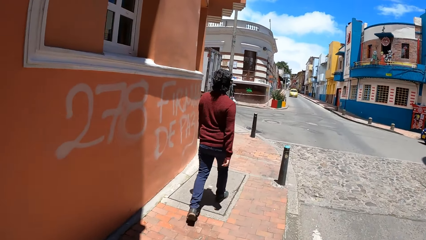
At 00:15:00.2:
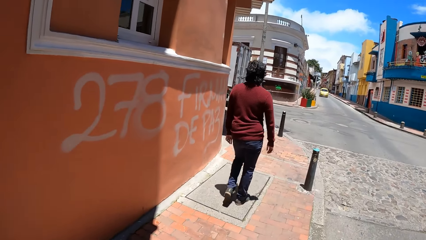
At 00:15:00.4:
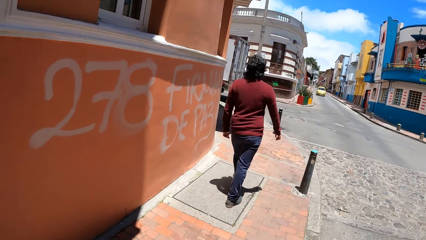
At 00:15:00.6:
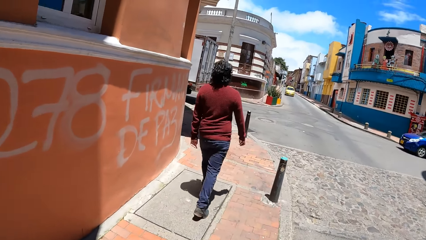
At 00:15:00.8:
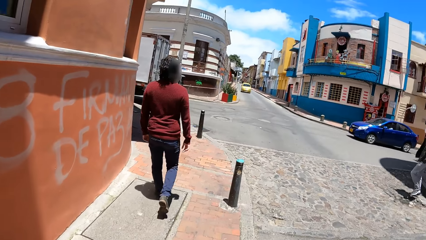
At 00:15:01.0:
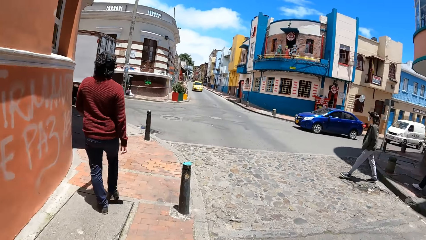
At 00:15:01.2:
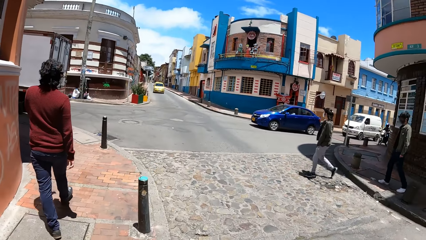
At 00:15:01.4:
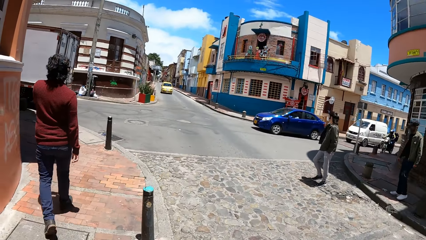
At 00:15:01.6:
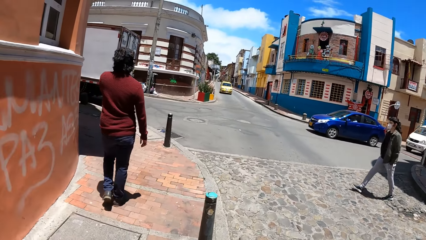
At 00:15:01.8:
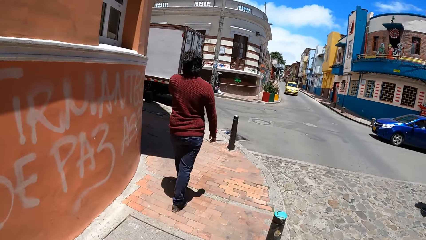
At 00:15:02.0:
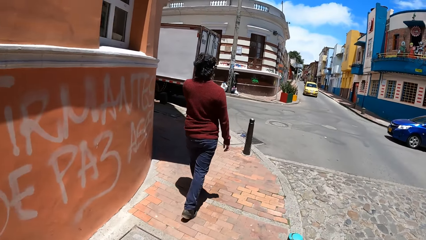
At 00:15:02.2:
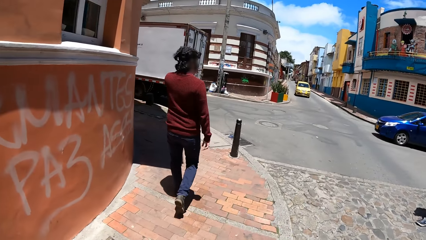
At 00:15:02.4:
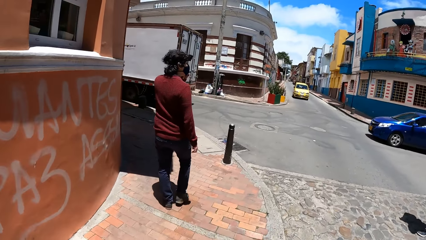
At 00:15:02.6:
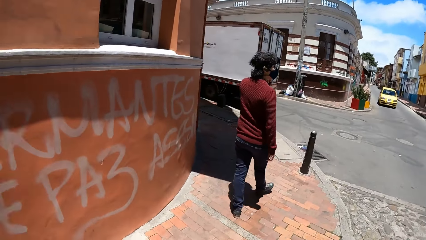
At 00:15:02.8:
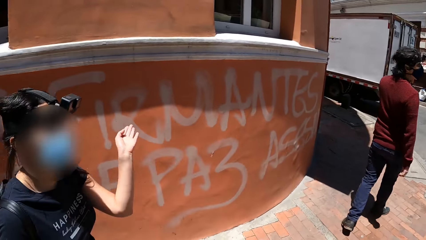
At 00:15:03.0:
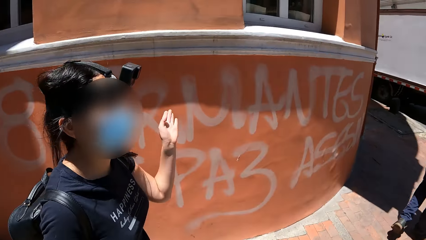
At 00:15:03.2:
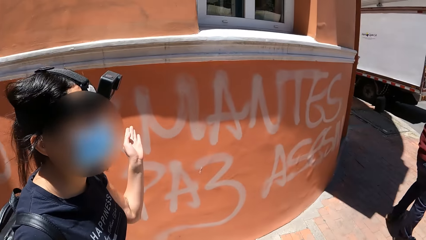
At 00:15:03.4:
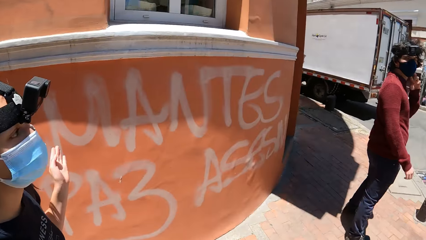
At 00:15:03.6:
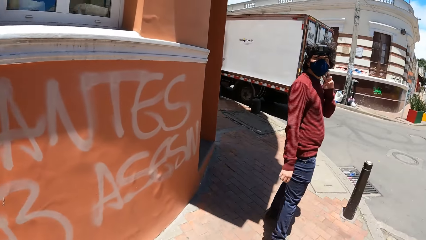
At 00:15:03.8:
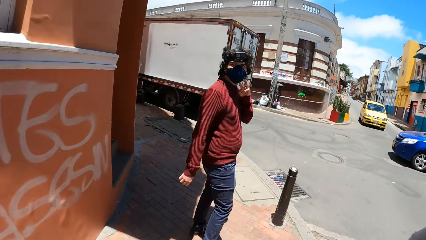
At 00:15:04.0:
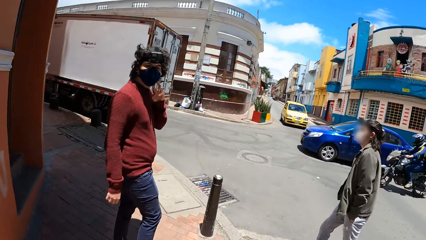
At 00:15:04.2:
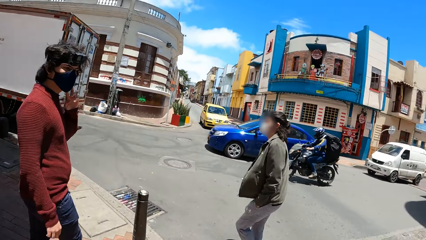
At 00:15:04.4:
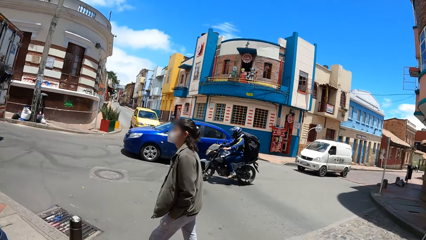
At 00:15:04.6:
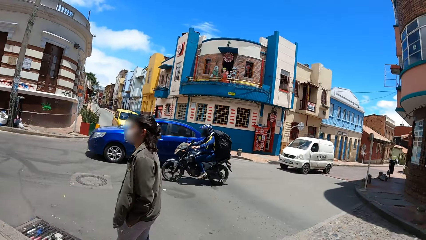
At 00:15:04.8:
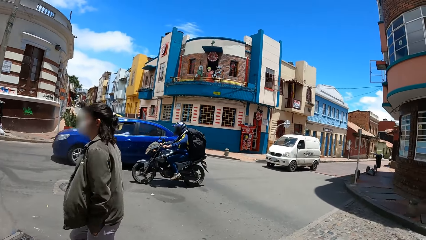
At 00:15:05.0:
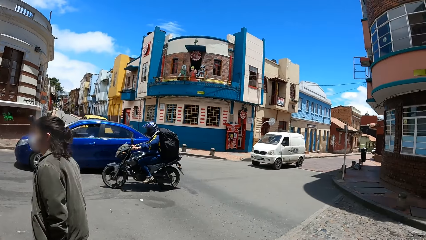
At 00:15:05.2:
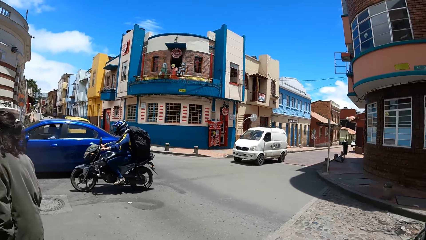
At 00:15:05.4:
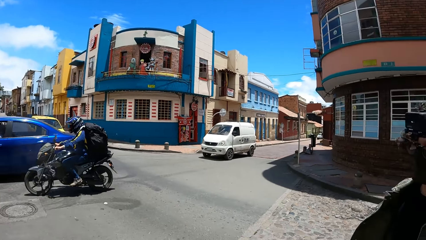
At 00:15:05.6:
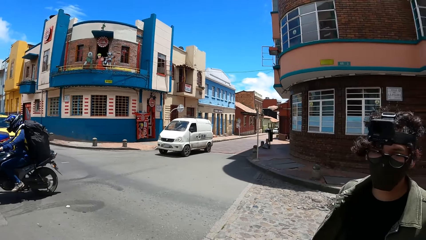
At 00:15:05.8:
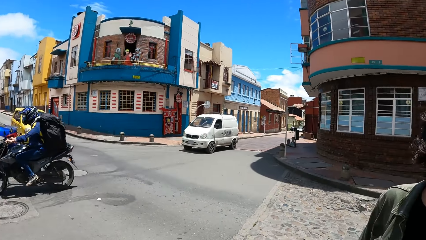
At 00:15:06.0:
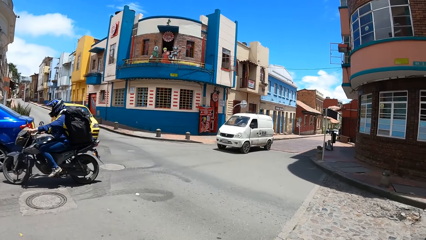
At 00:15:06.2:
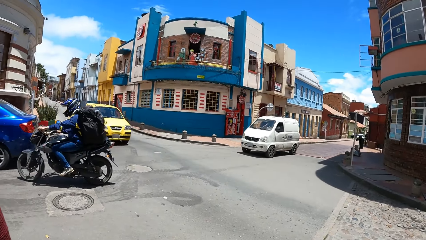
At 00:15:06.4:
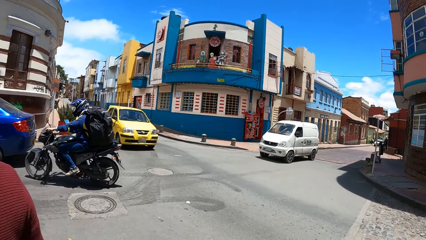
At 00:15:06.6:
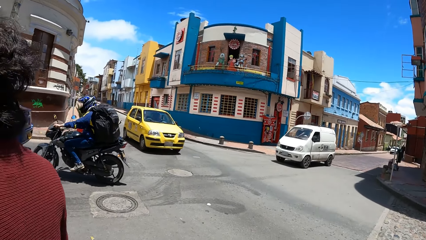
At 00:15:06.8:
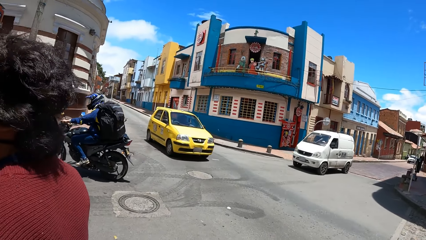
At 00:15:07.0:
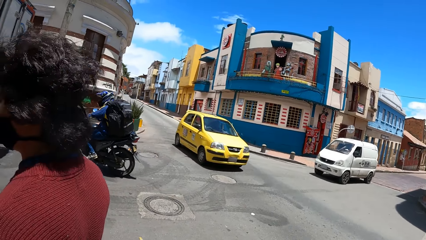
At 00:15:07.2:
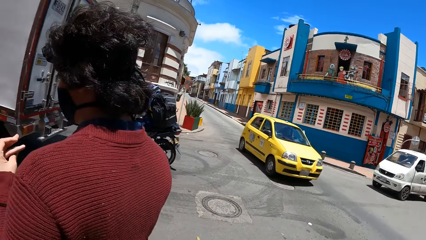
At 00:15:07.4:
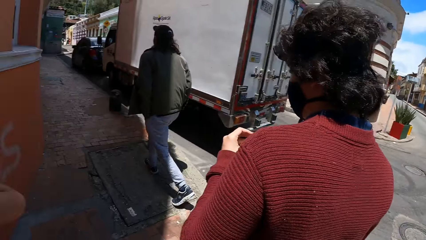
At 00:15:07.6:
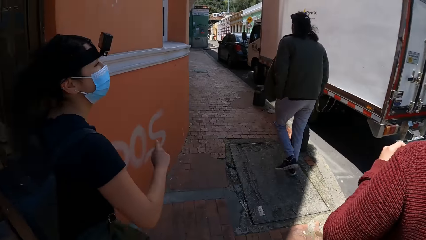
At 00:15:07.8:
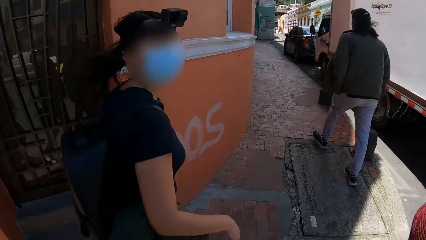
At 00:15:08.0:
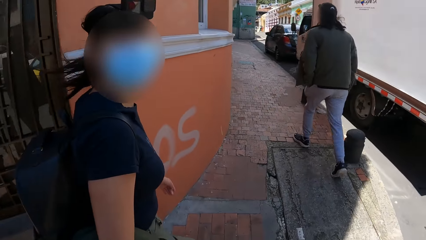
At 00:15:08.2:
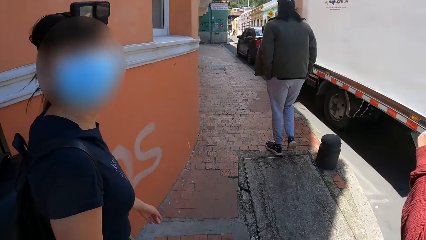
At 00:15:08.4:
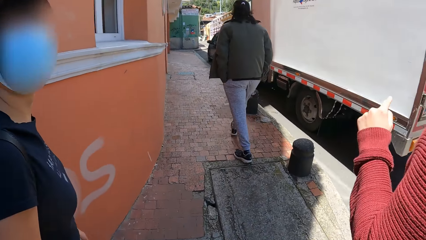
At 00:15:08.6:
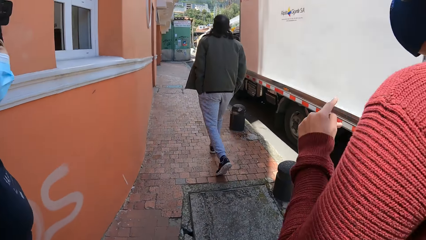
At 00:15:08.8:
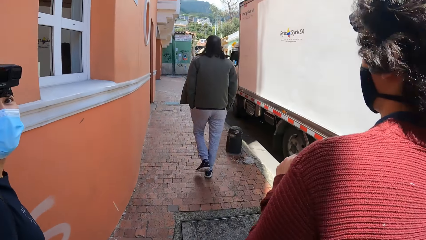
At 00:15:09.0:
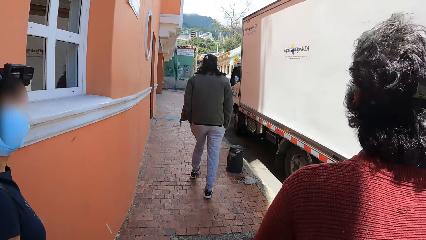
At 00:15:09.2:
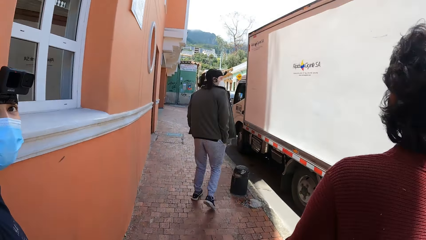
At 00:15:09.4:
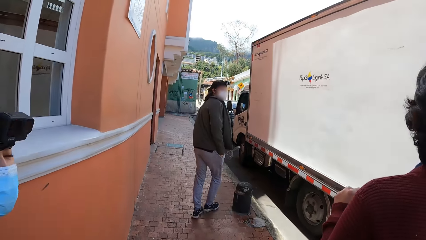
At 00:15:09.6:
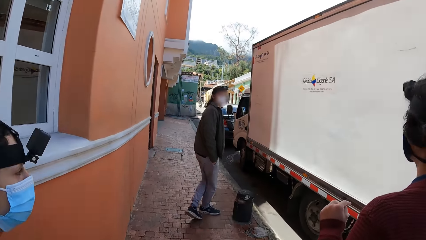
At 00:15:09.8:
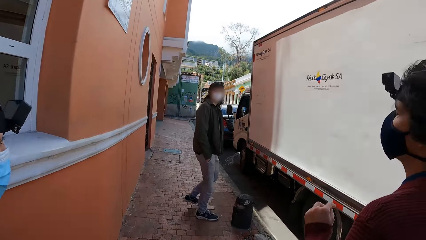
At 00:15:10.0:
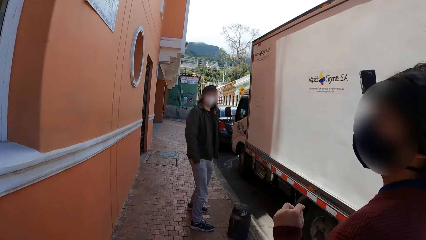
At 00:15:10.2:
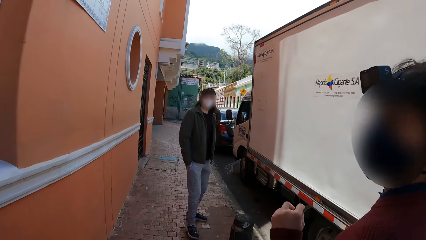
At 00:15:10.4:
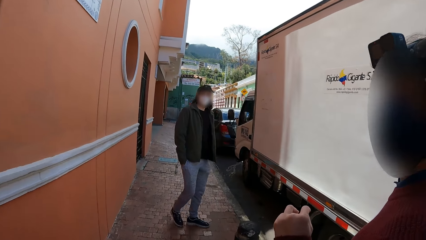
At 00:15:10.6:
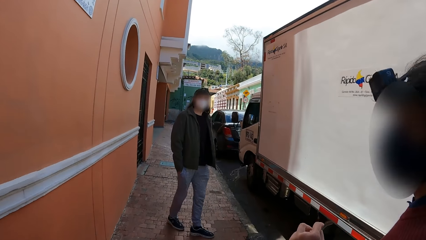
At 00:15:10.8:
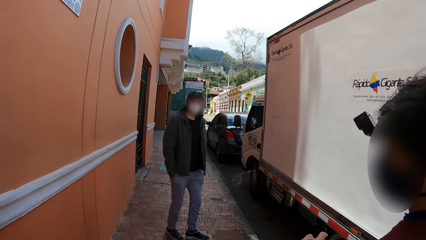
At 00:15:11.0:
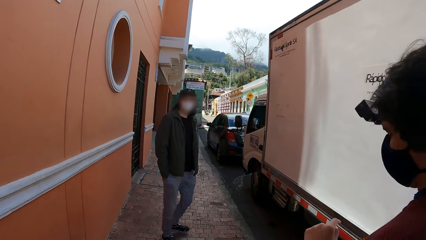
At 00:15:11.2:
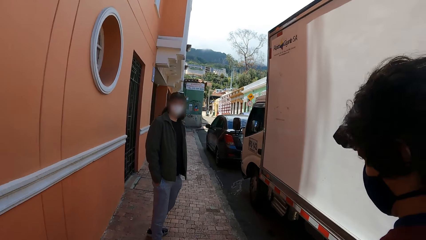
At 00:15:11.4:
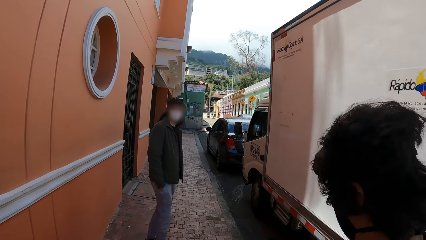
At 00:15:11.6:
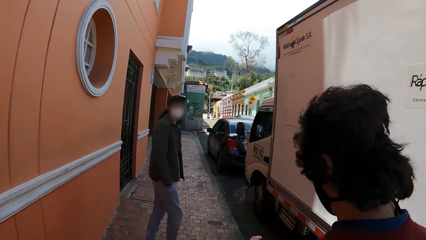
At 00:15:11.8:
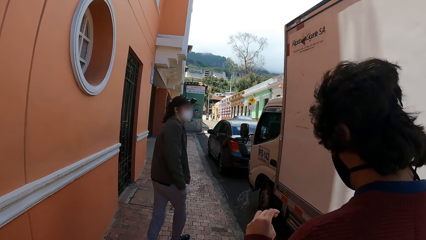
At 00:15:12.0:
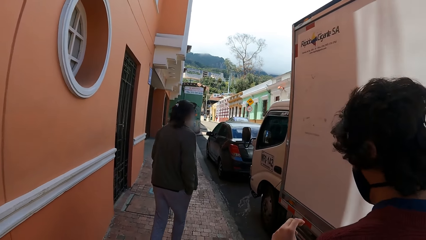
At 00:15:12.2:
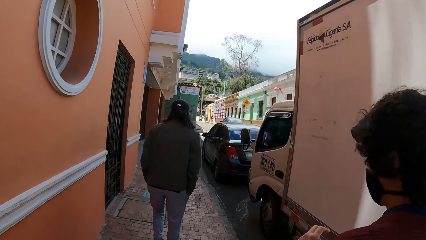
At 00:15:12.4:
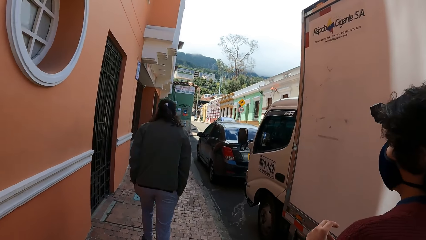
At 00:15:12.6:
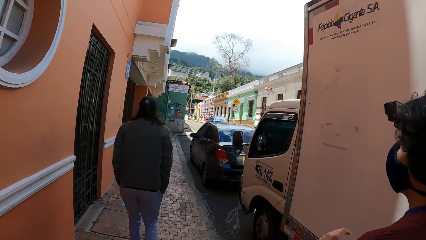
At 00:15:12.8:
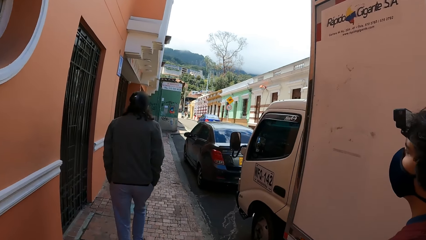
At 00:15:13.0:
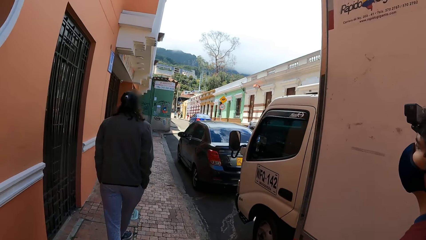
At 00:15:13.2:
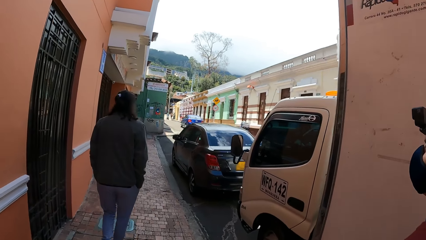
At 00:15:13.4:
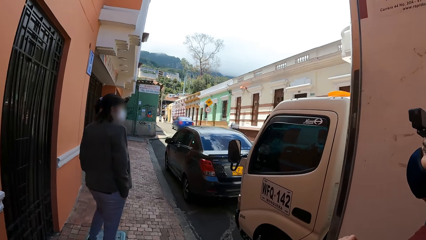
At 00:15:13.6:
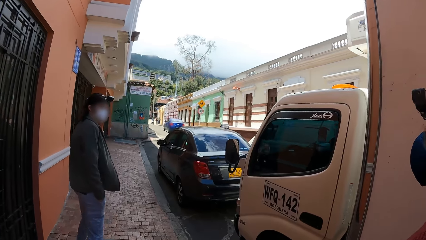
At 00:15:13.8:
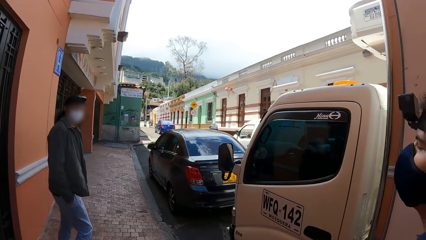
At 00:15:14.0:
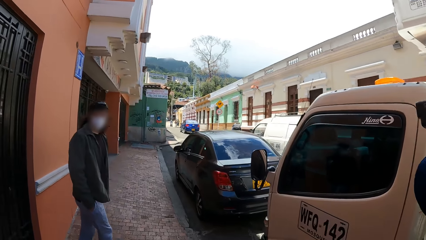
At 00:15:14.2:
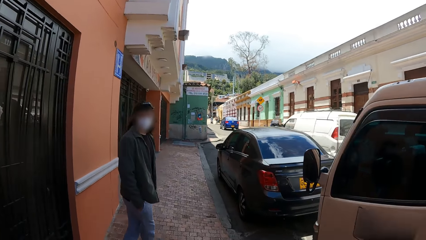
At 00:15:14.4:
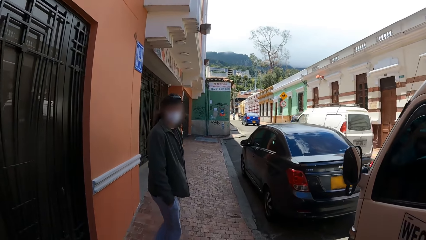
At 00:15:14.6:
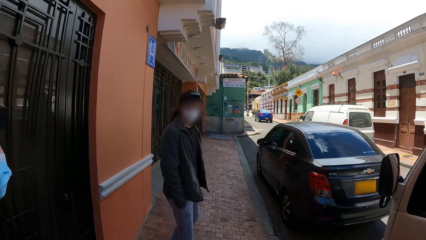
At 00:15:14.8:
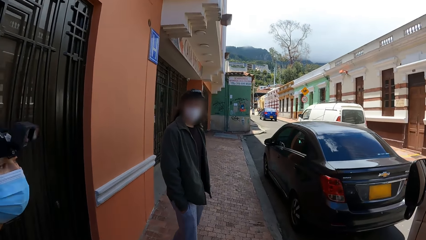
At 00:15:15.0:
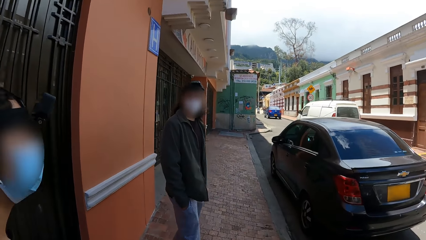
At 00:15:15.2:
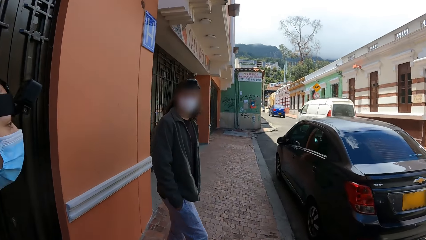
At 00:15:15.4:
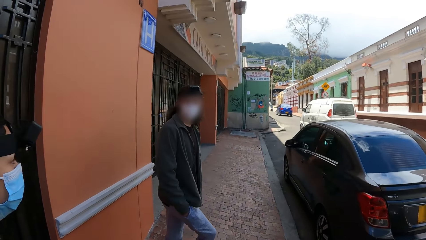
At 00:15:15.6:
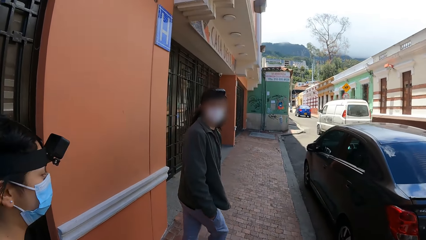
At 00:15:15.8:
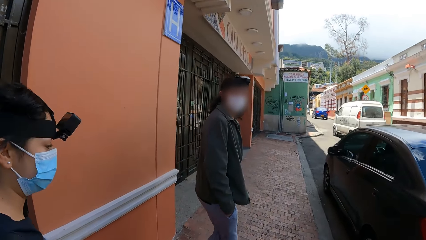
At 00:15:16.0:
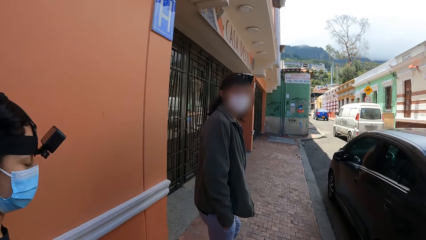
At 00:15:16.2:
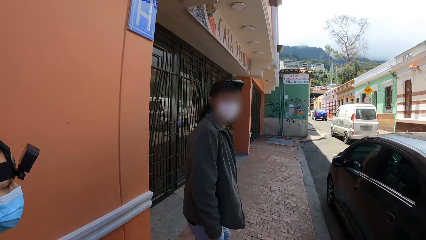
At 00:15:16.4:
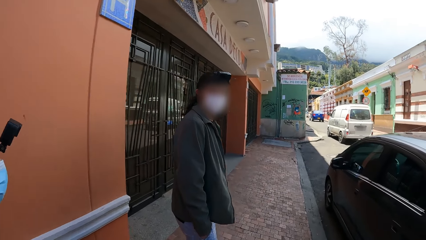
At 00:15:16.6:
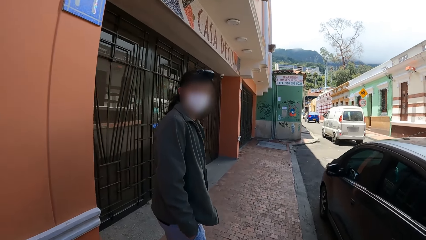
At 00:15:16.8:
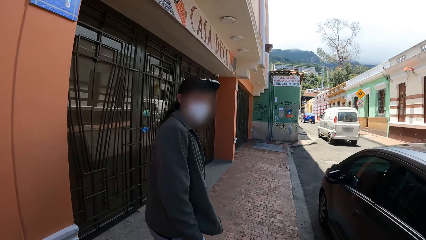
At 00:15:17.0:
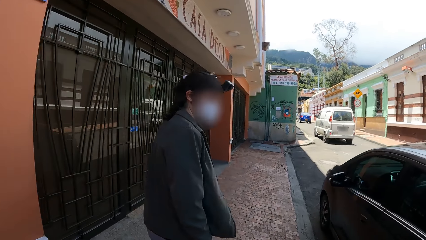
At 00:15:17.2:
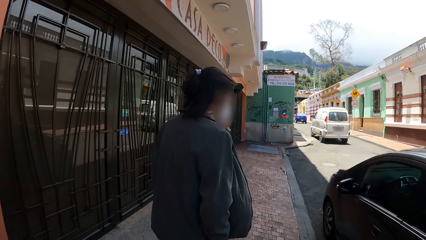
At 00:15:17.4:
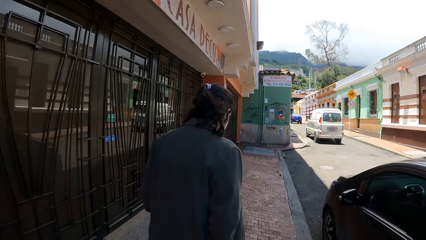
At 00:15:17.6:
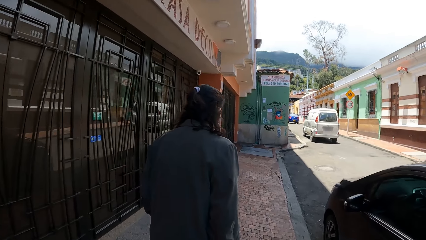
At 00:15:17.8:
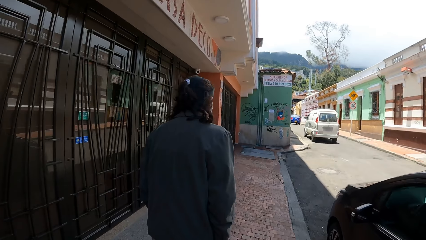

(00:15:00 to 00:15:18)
The woman interacts with the camera wearer and the group of people. A white bus drives past the camera wearer and the group of people.
